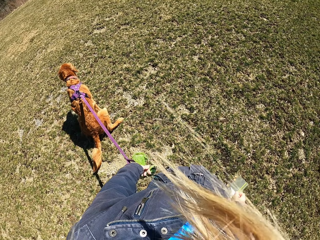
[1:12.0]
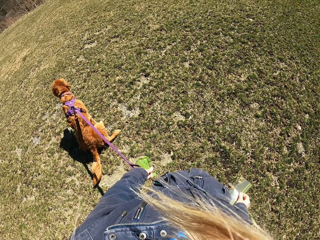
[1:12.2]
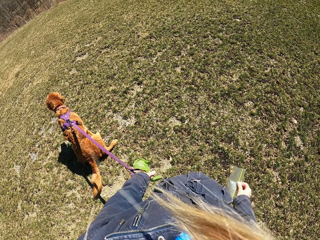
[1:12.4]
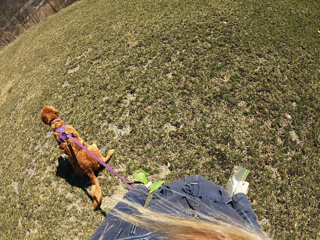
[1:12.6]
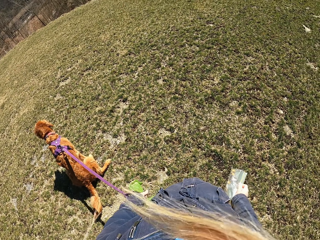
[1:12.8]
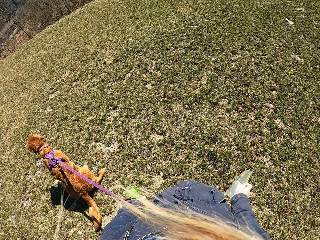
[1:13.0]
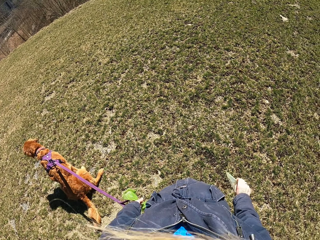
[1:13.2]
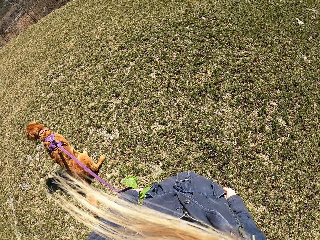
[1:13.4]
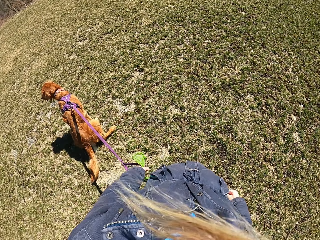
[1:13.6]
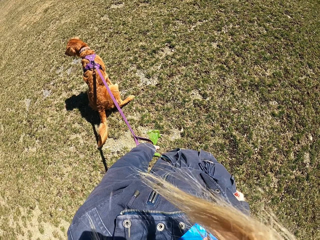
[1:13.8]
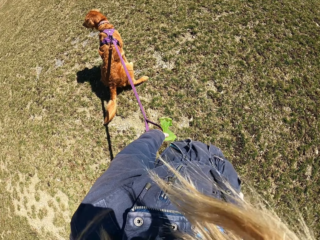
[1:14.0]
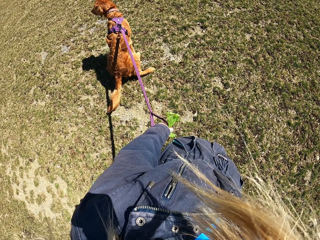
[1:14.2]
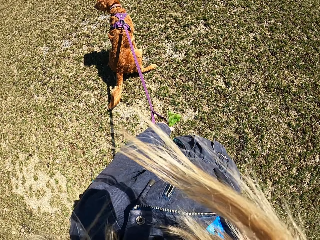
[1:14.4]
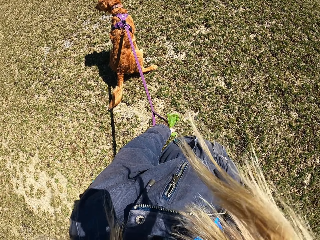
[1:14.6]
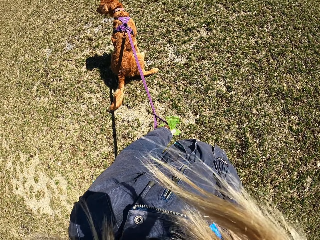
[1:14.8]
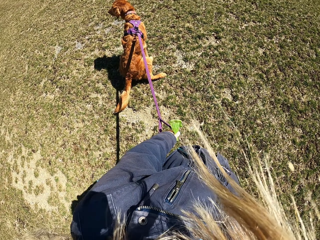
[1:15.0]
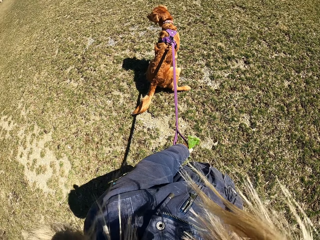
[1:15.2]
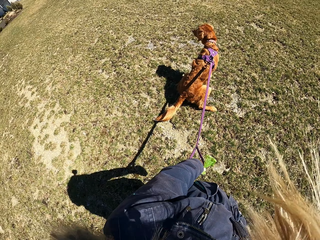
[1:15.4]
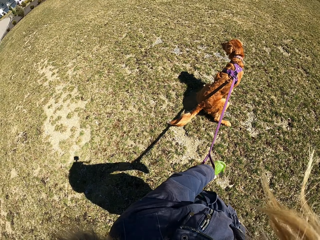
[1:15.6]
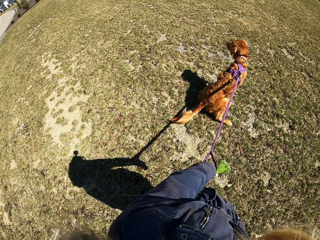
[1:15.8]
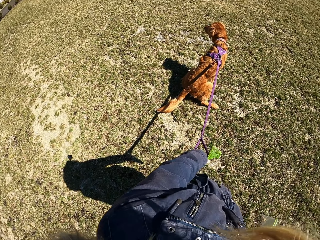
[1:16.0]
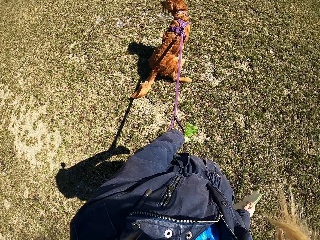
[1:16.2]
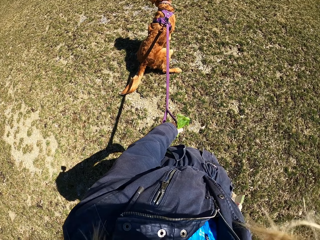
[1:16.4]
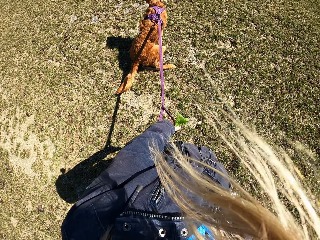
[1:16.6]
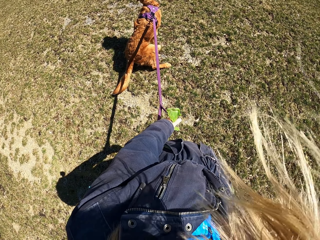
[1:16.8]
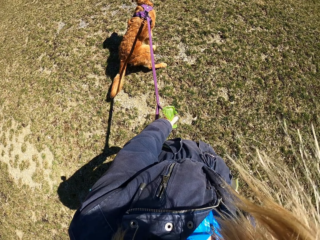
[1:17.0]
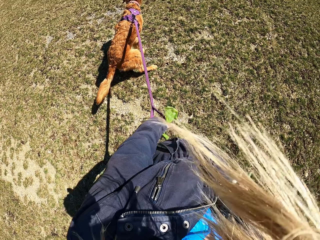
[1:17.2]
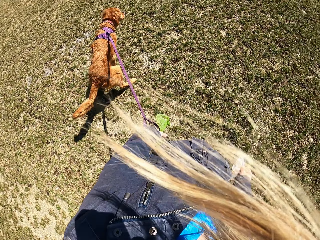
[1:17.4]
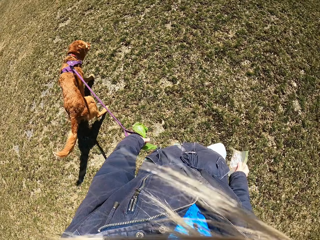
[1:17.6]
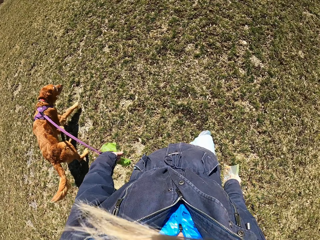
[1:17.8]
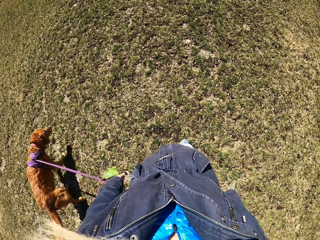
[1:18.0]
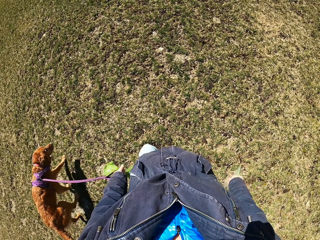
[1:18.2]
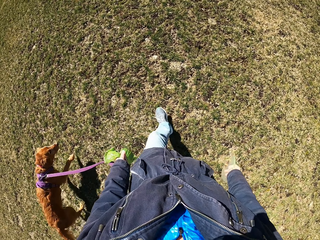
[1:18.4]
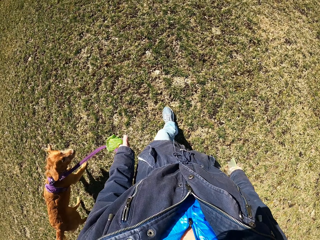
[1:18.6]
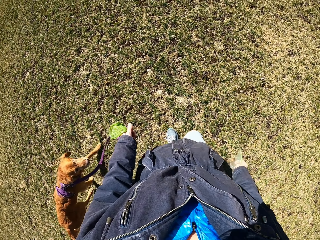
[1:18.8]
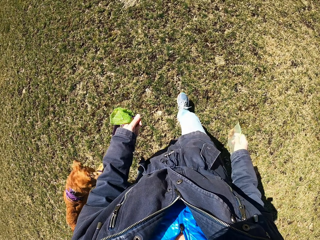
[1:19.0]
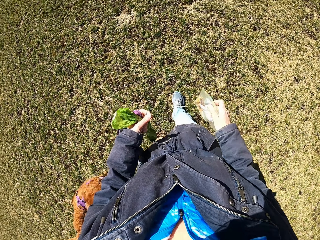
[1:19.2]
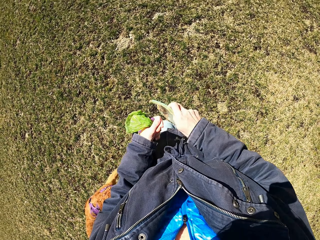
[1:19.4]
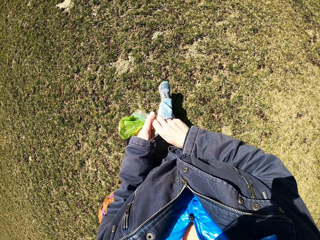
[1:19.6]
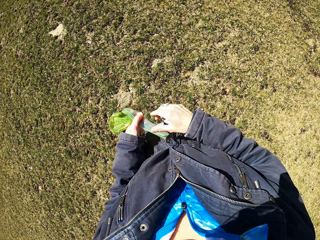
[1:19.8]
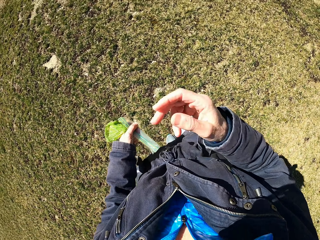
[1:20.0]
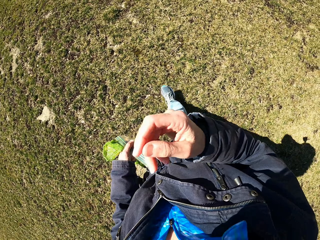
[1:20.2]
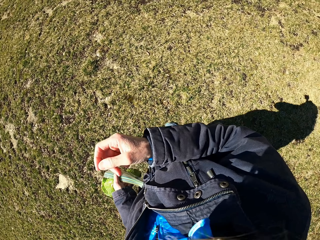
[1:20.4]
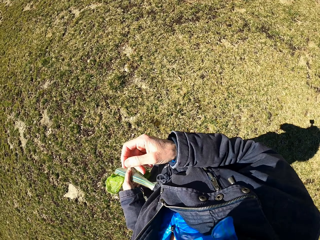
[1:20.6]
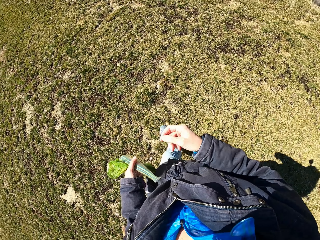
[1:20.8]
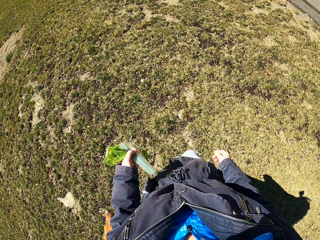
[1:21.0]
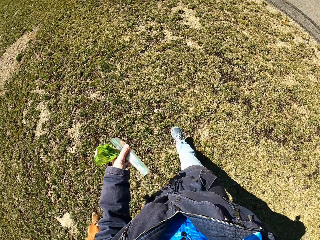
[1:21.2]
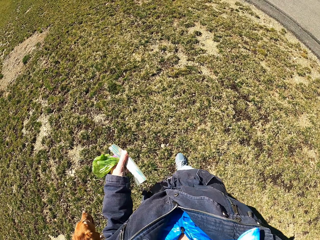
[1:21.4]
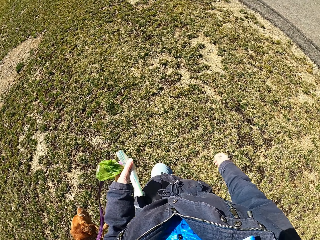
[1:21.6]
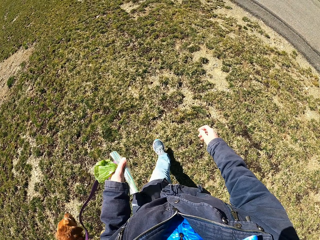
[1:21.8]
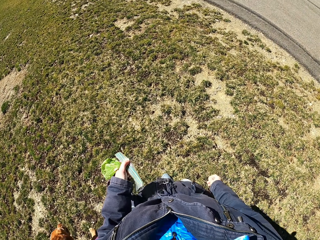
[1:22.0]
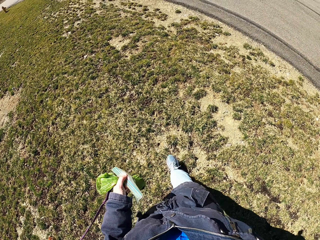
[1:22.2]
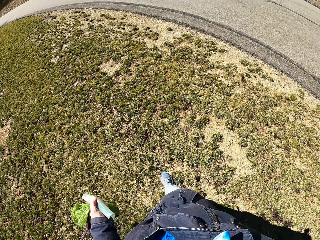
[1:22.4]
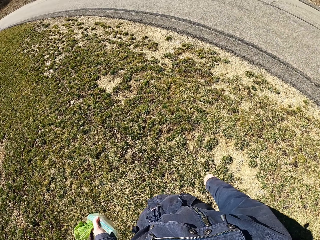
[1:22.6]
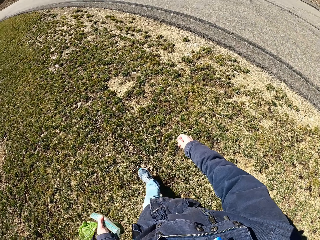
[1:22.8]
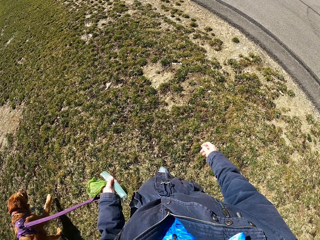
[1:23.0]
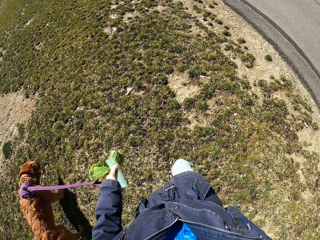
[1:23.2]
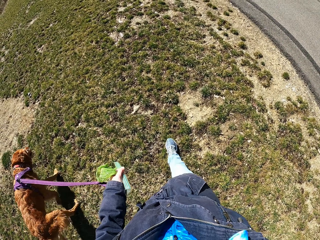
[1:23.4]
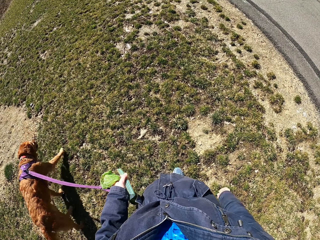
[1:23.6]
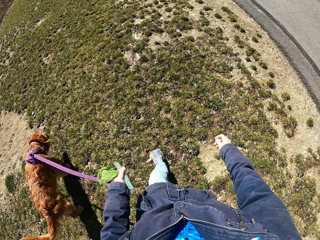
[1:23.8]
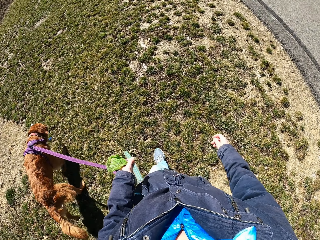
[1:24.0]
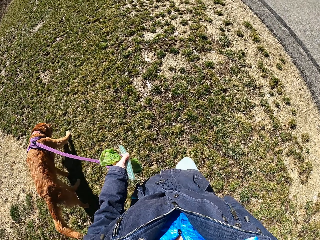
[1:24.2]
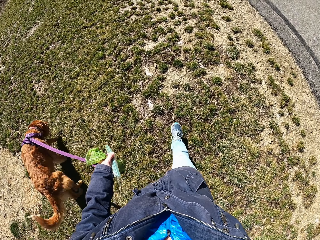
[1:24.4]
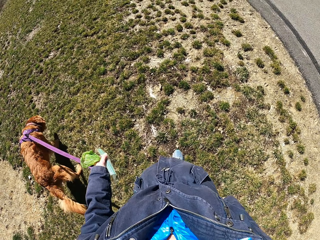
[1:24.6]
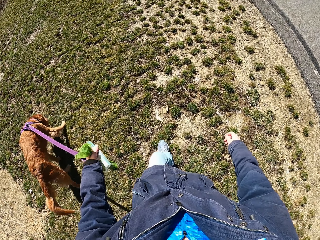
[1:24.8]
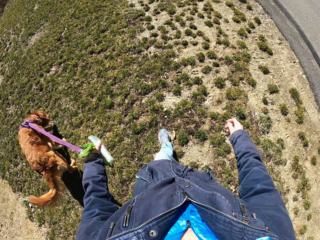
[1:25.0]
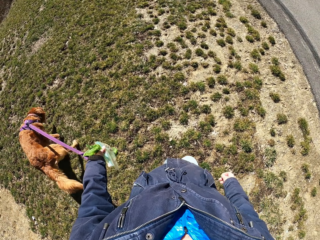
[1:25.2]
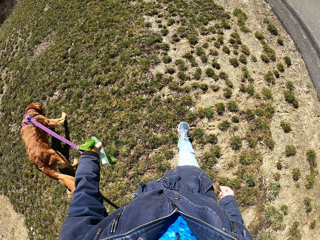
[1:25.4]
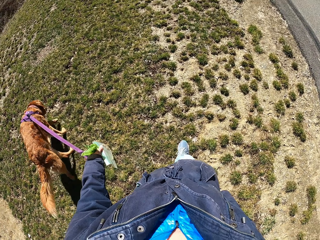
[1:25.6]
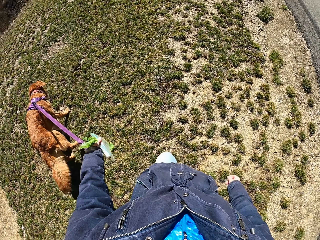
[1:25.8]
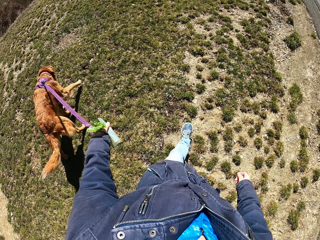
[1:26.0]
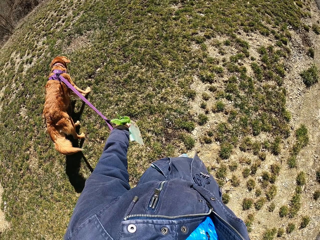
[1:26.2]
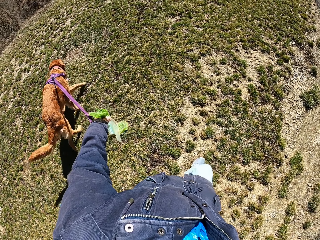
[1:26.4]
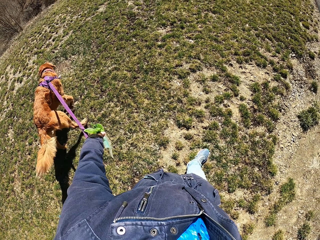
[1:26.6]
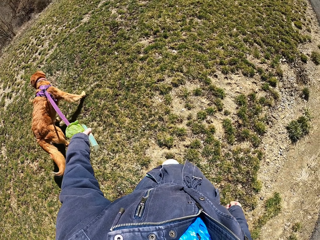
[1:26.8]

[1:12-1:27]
The camera wearer looks around in the open field. They walk with a dog in the open field, on the grass. They turn around.

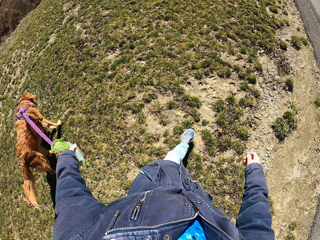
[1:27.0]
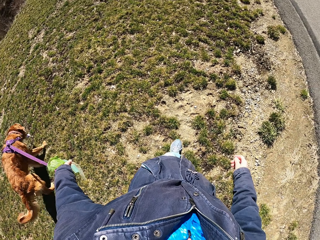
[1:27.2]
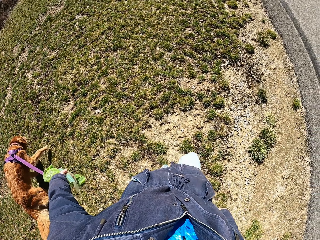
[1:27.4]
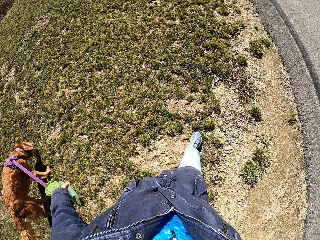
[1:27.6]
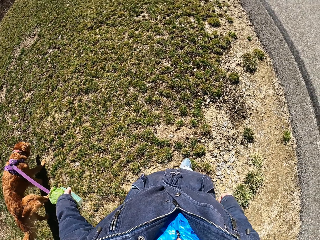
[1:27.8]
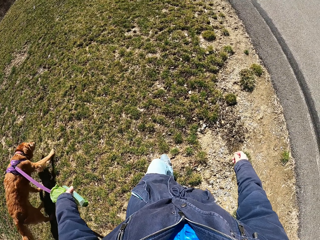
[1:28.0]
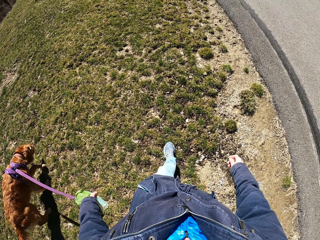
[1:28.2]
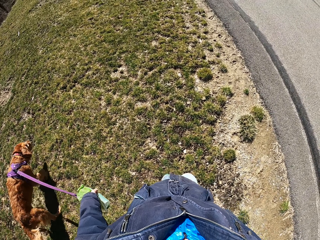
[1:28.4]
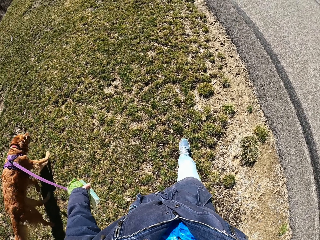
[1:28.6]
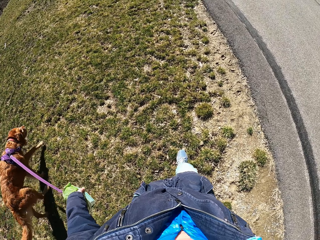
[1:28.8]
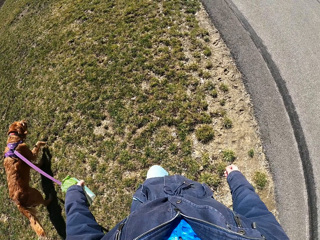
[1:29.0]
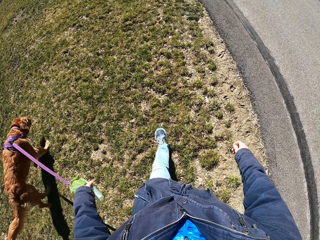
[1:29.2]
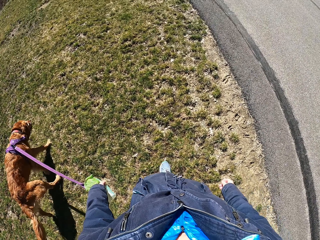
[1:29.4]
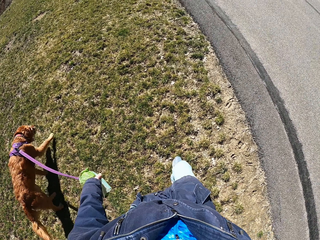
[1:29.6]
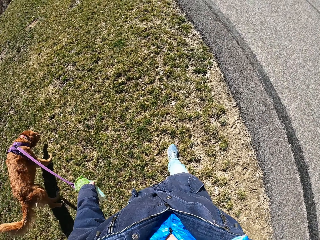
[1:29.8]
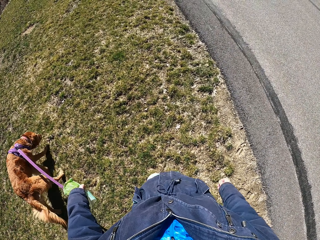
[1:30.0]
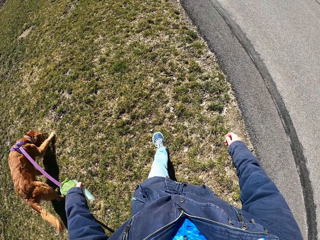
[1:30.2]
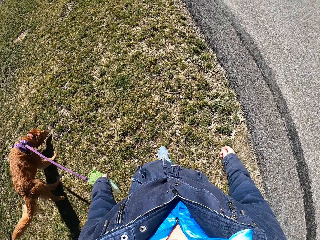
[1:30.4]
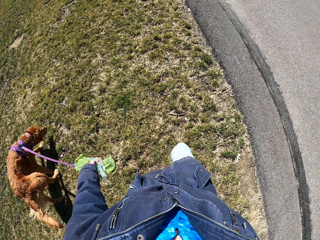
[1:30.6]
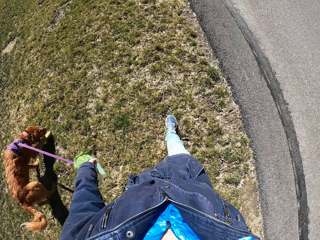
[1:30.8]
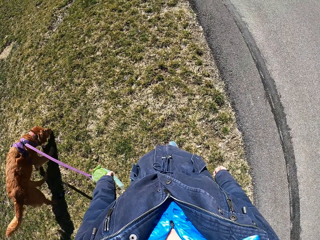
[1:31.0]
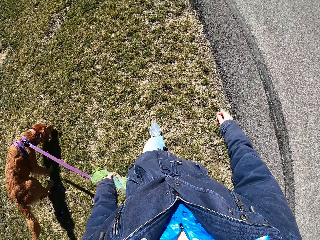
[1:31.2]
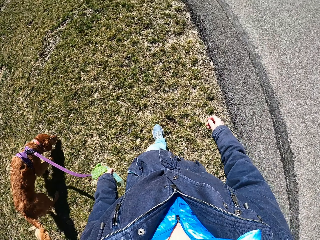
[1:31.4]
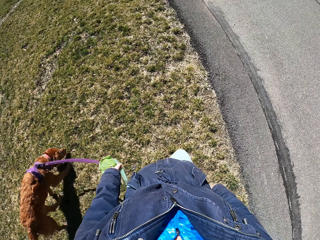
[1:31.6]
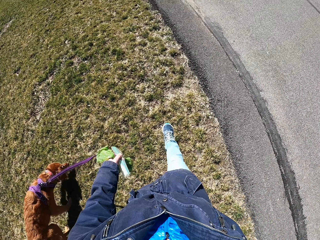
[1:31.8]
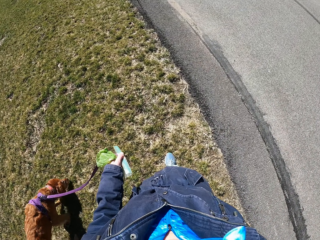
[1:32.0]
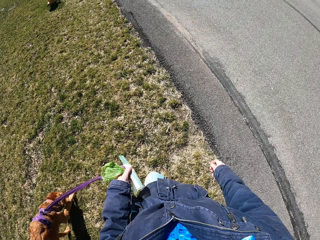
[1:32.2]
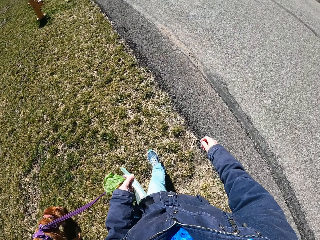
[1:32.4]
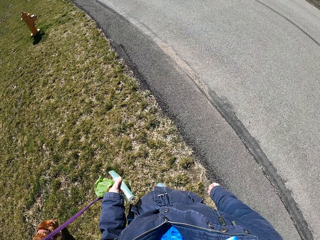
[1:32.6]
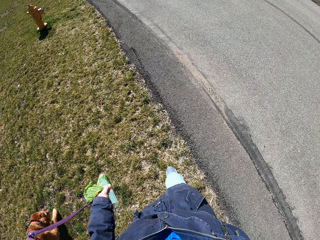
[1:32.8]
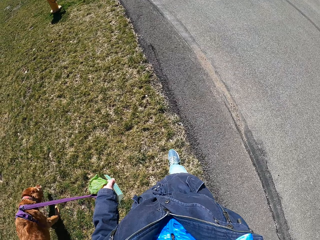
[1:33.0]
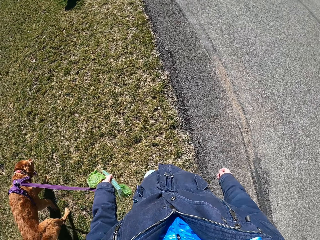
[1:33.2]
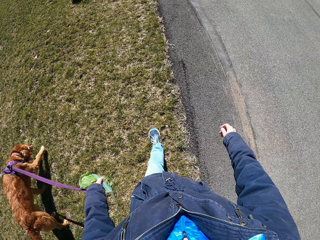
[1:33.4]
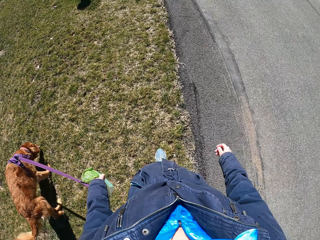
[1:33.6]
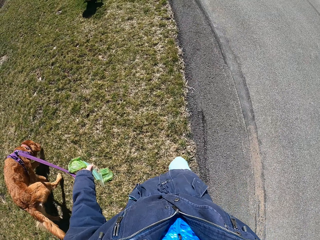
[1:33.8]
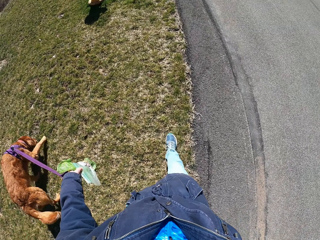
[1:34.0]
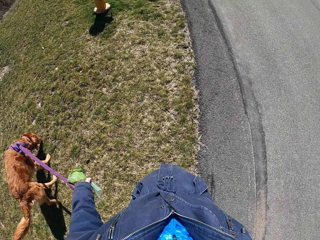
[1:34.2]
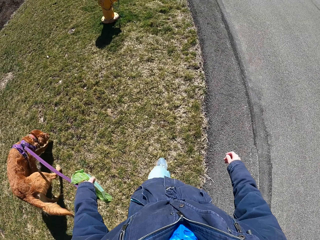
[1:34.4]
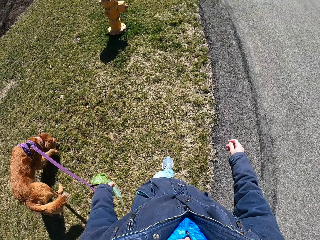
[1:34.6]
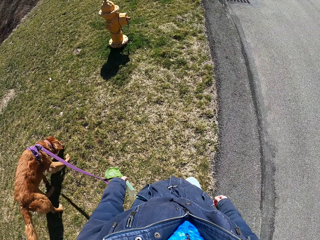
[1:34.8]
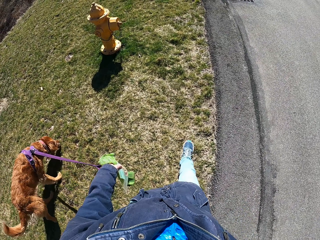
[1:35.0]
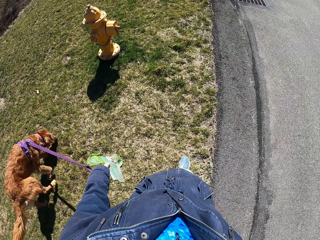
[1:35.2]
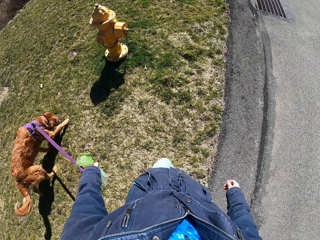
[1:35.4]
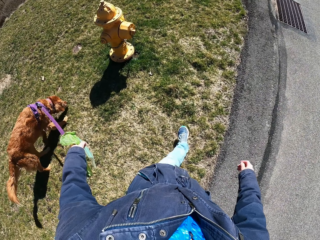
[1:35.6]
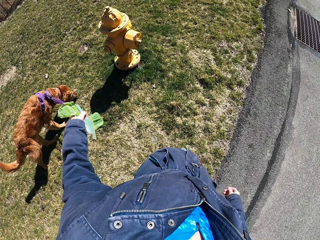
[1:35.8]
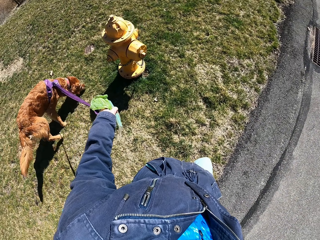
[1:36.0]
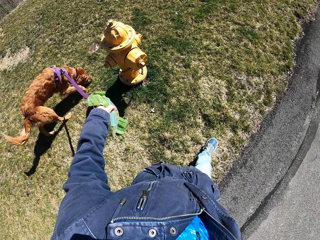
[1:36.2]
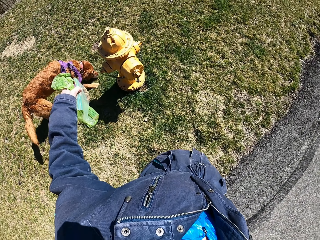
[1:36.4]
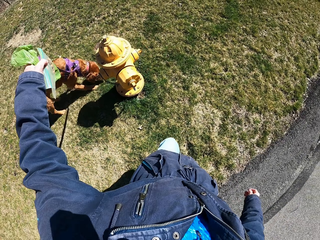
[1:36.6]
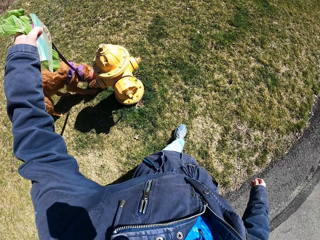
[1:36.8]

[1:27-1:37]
The camera wearer walks with the dog on the grass.
